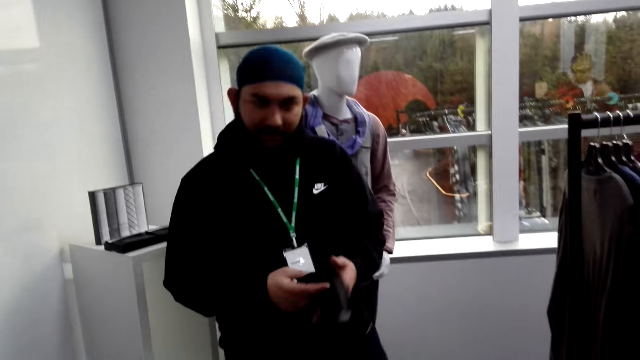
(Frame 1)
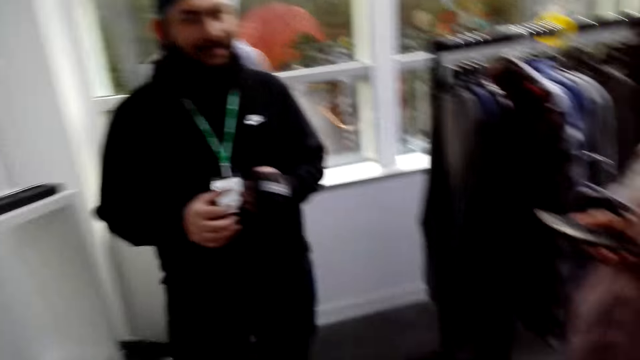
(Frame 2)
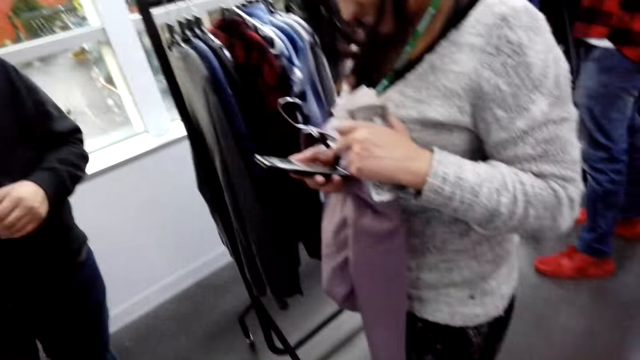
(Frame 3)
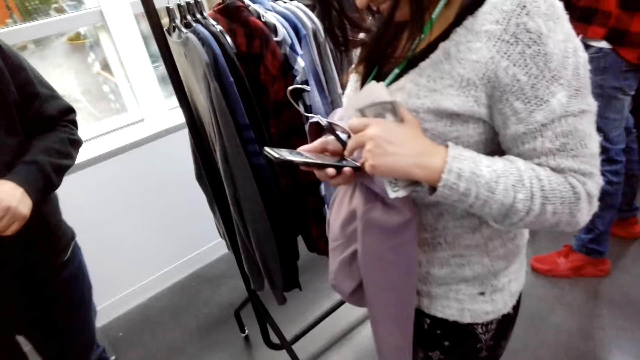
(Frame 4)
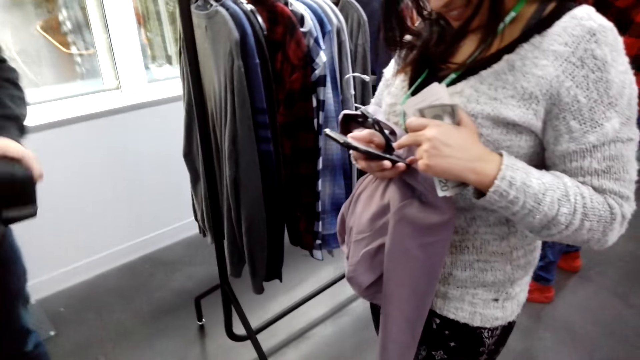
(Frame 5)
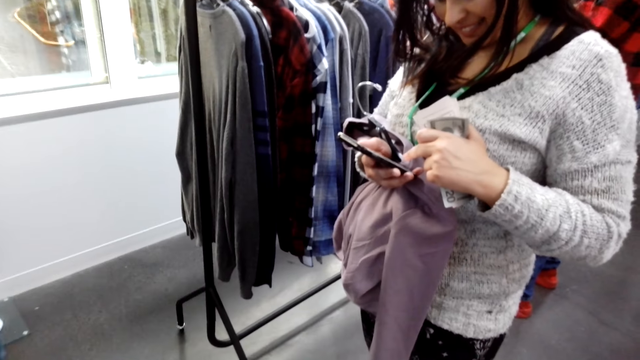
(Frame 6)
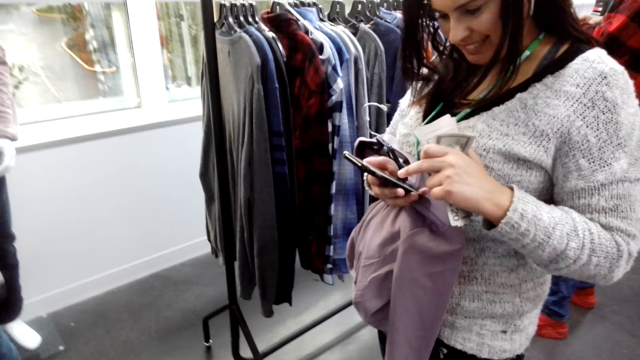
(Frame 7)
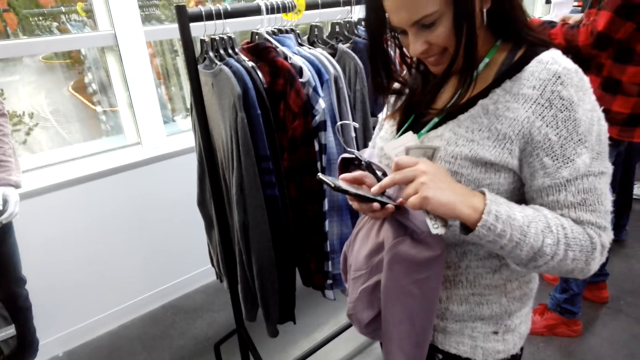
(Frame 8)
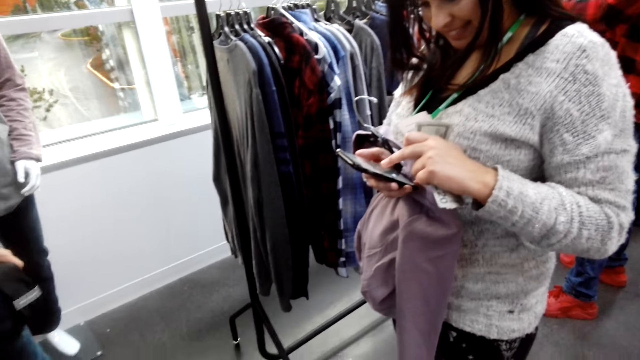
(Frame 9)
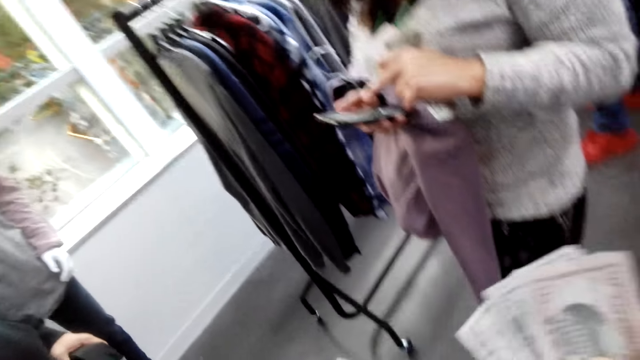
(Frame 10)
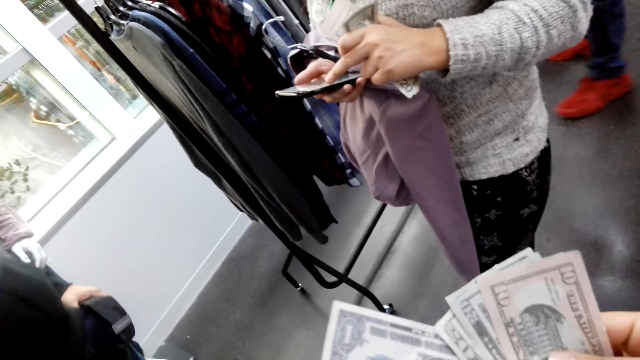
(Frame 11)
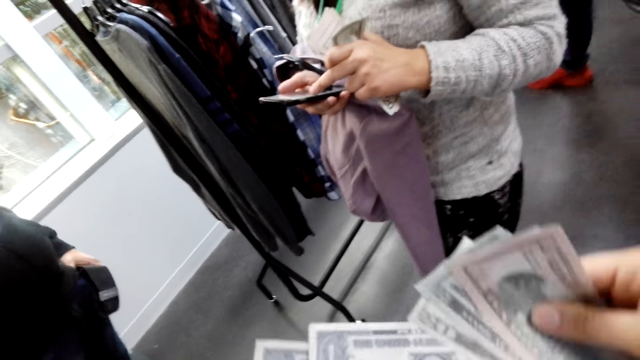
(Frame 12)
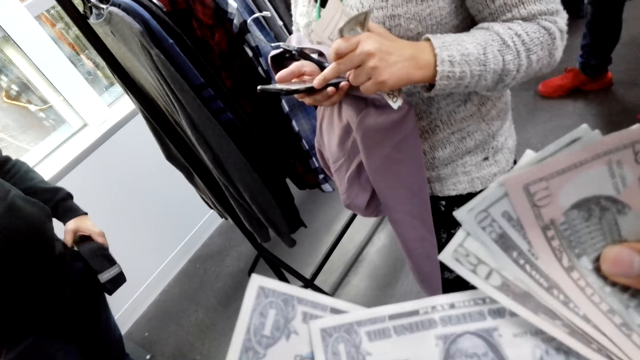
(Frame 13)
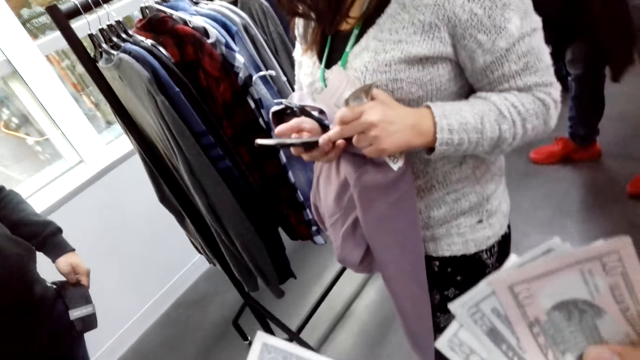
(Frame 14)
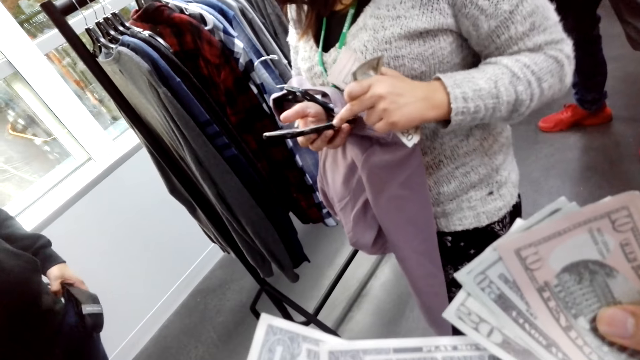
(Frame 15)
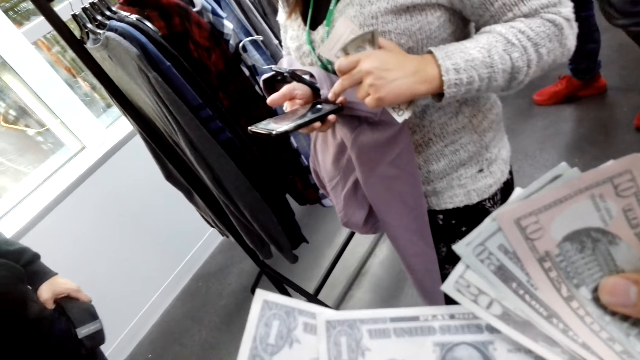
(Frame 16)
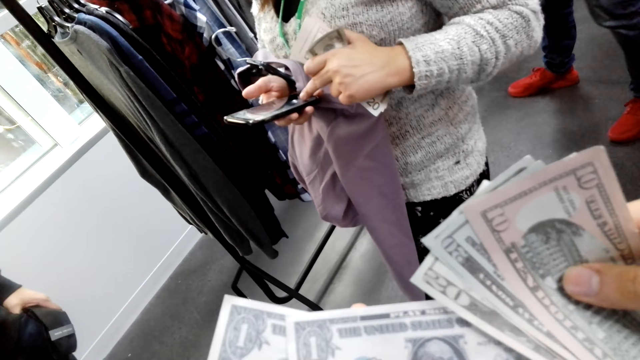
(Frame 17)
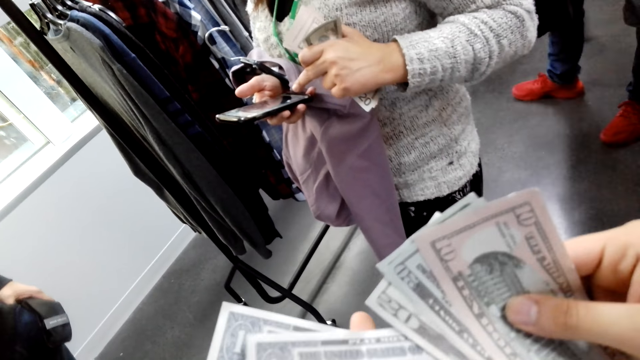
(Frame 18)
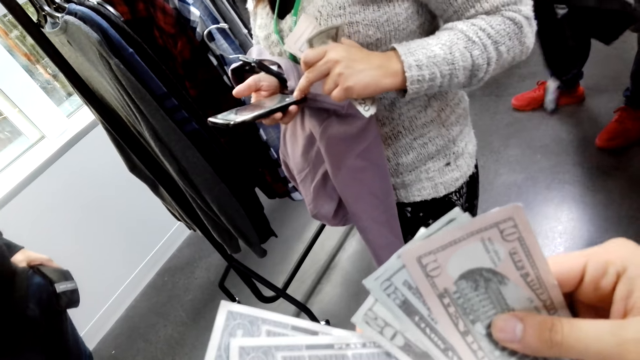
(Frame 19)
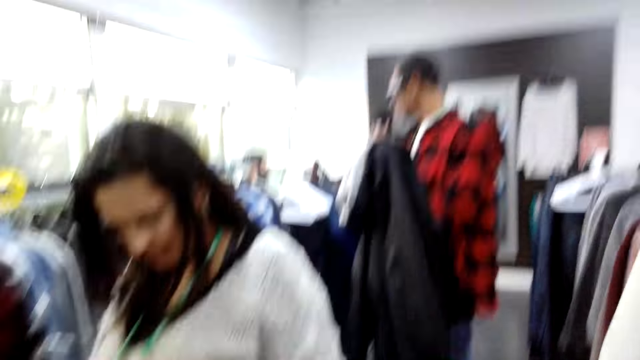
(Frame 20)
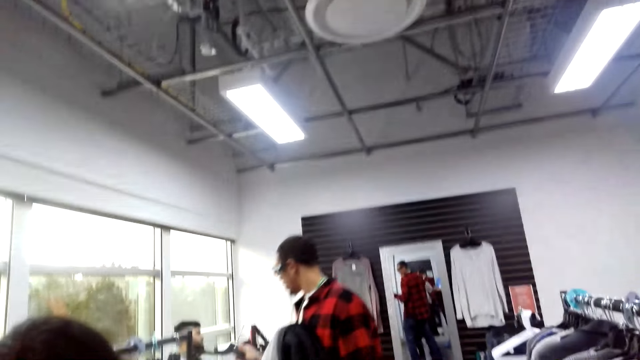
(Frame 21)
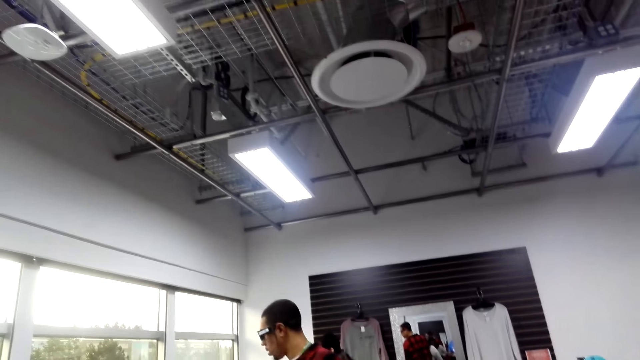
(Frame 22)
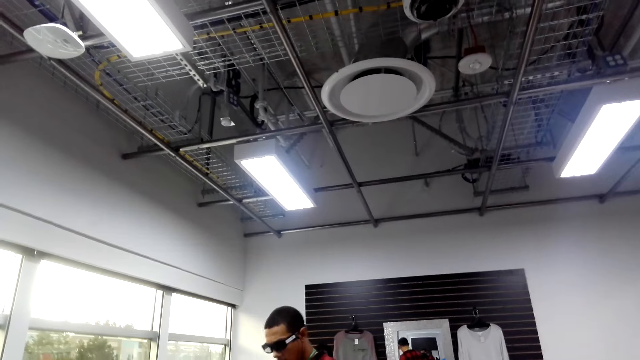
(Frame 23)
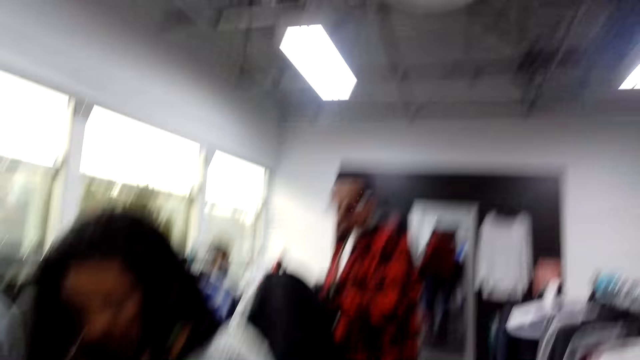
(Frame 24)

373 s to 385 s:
The camera wearer talks with a man. A person holds a tie with the right hand. Another person scrolls a phone. A lady stares at the phone. Another lady scrolls the phone. The camera wearer holds money. The second person scrolls the phone. A third person moves around. The camera wearer looks around.

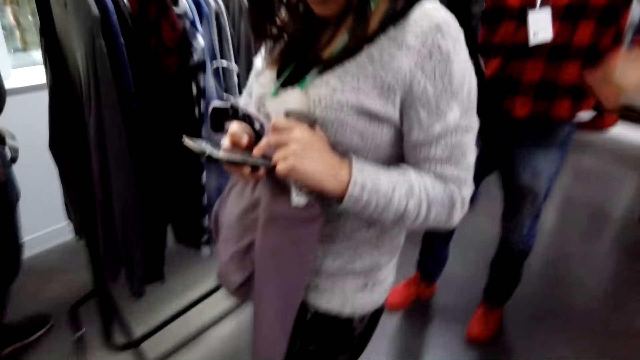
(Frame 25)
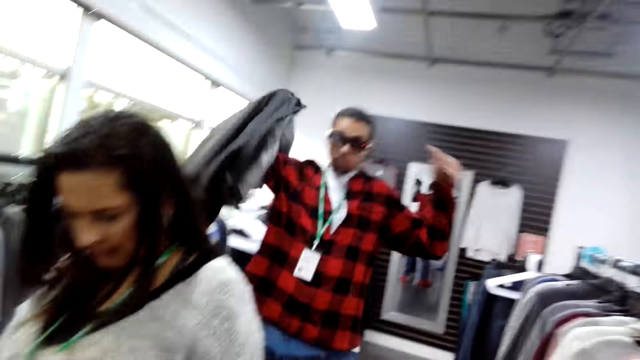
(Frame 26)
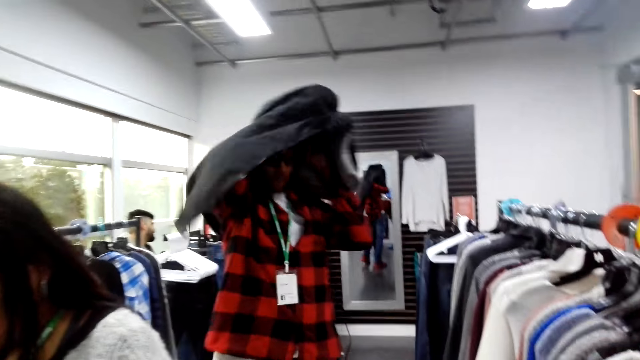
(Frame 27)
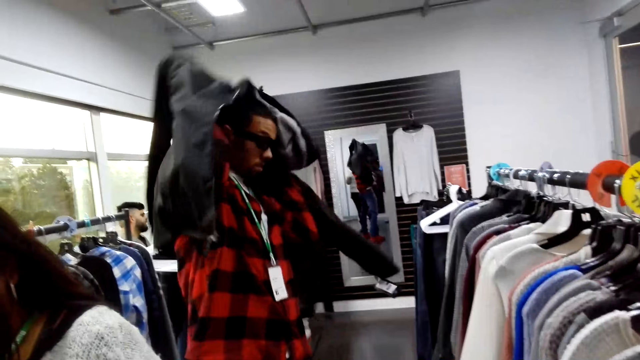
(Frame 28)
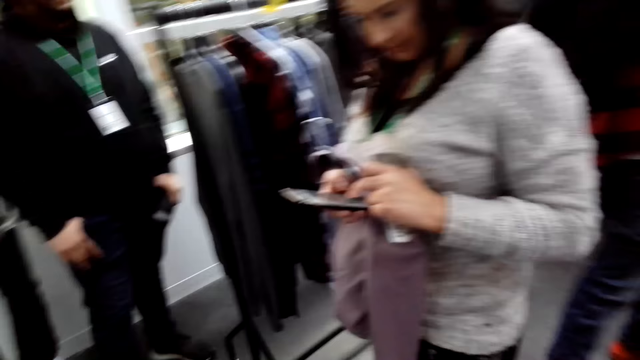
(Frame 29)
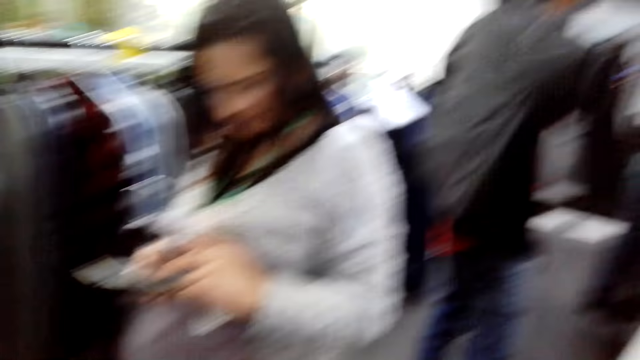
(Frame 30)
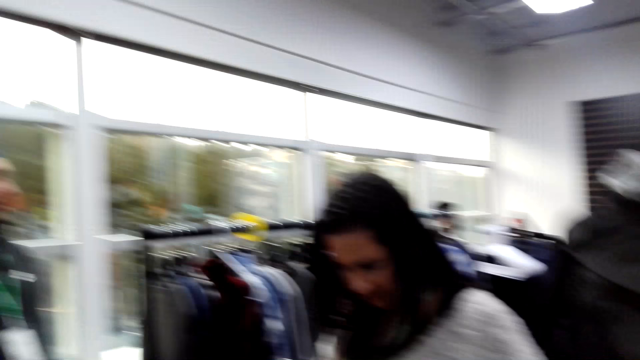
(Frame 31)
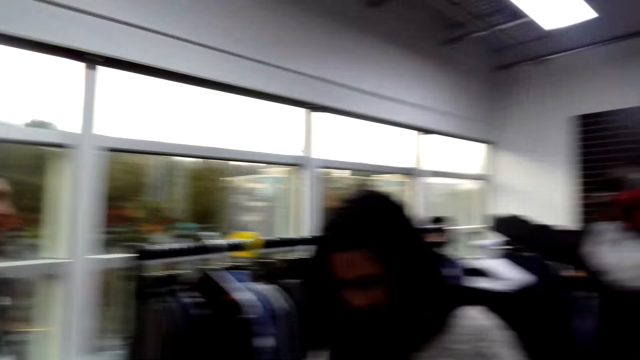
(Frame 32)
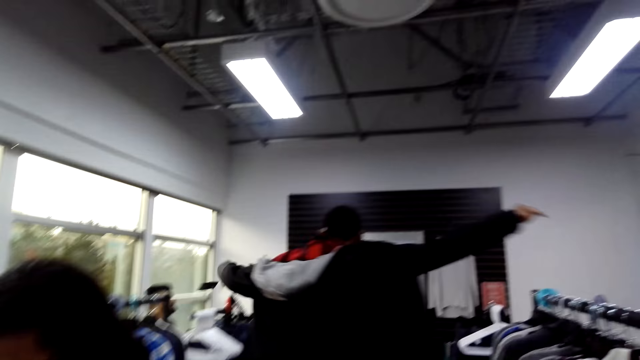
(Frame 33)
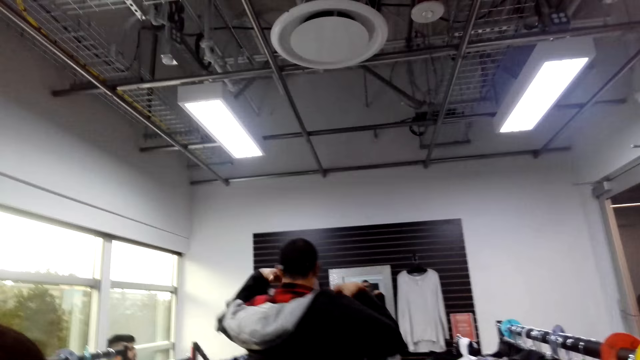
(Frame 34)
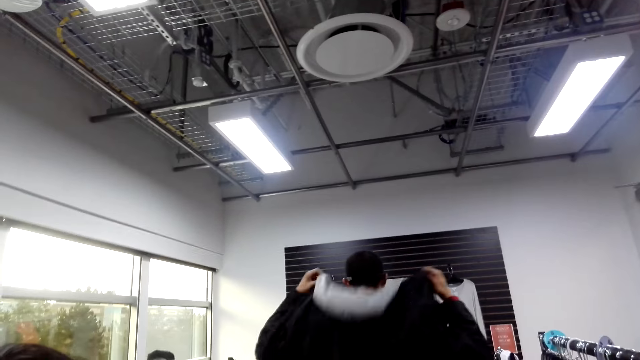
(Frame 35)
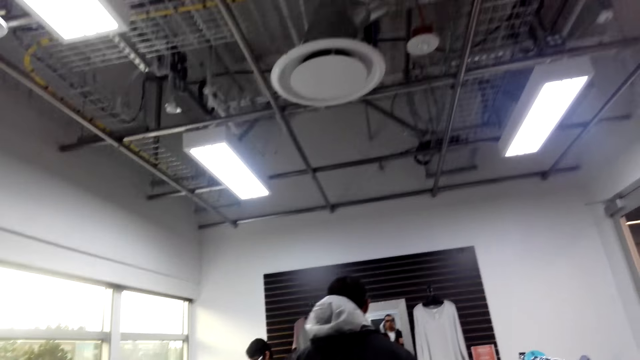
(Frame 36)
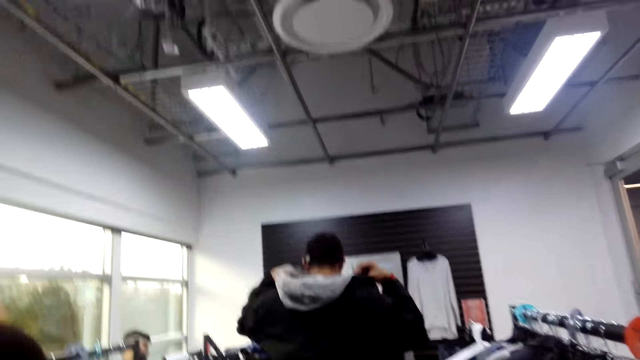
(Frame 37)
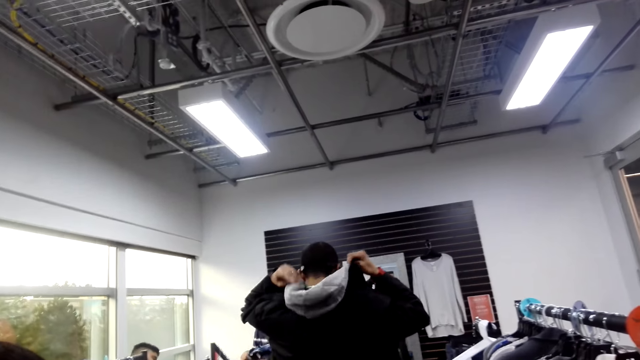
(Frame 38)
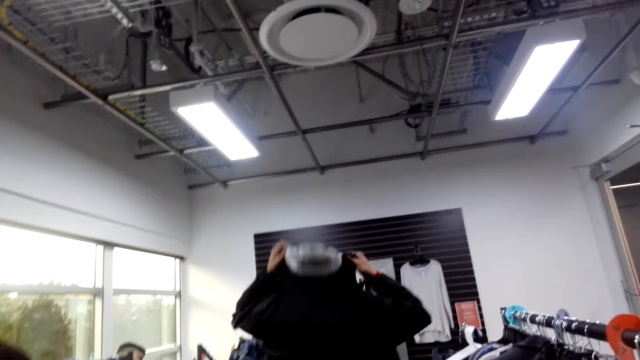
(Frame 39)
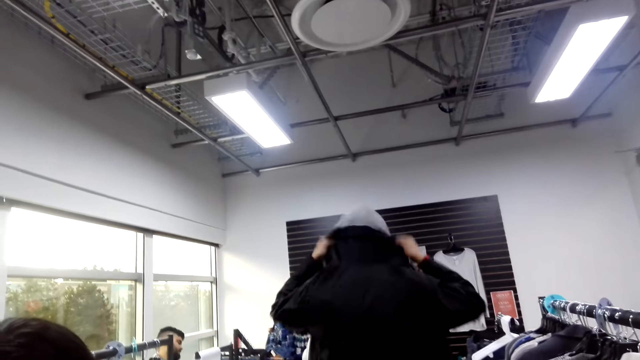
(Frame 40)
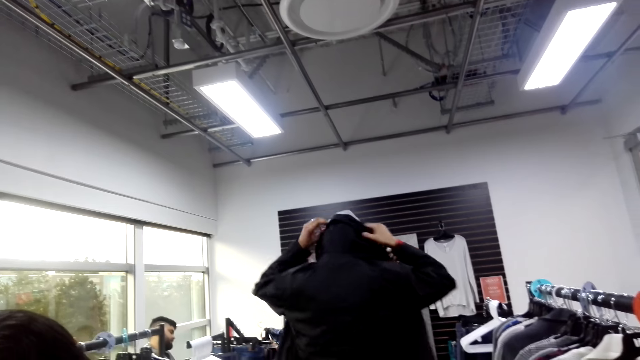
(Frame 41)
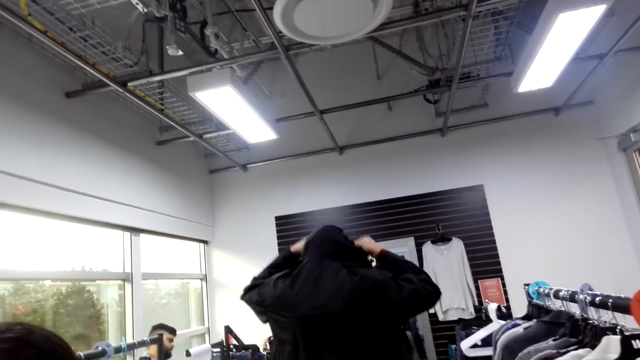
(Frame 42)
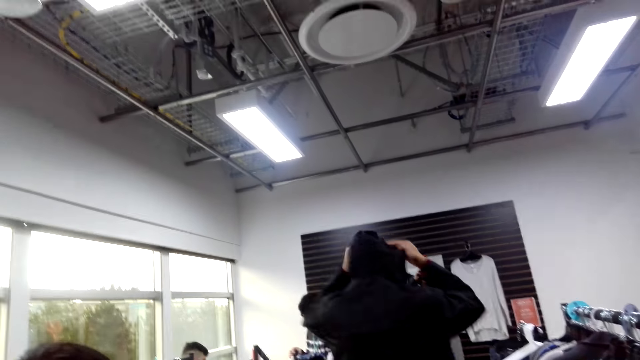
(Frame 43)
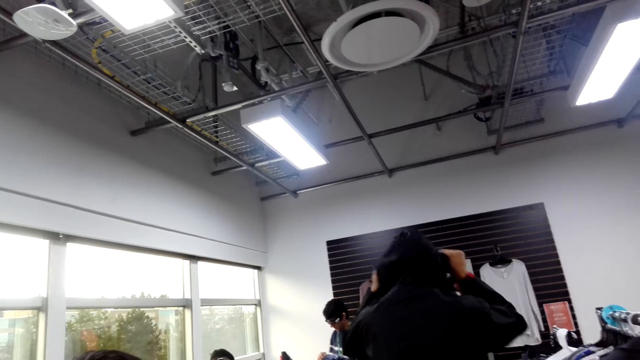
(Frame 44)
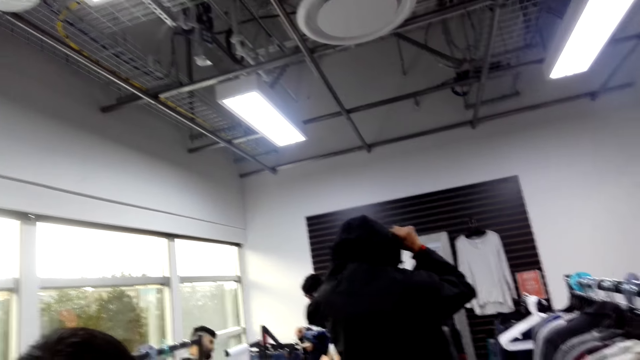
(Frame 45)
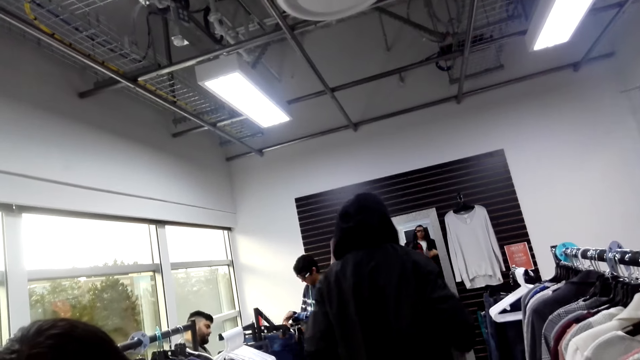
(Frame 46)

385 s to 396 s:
A person scrolls a phone. Another person fits a jacket. The camera wearer looks around. The first person scrolls the phone. The other person fits the jacket. The other person puts on a cap jacket. The camera wearer looks around.
